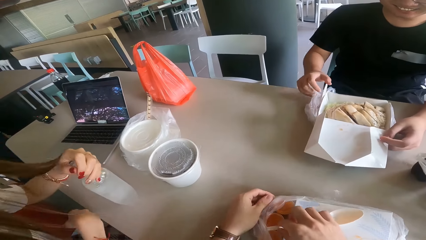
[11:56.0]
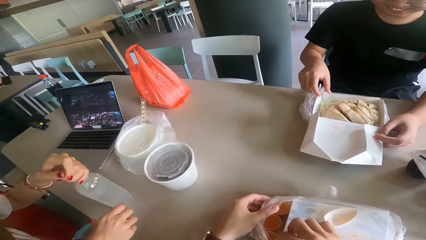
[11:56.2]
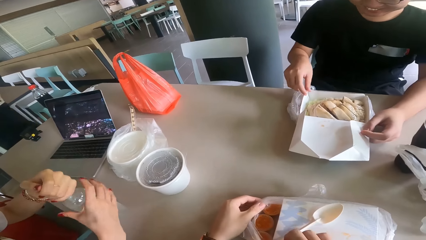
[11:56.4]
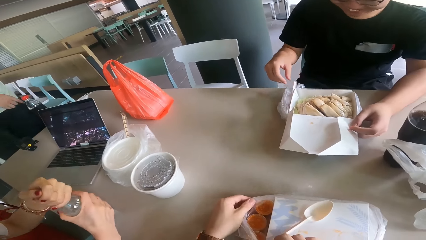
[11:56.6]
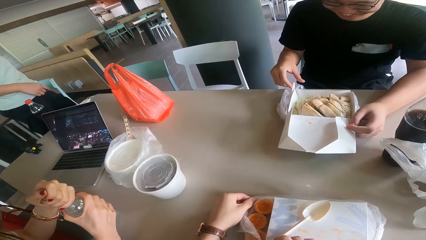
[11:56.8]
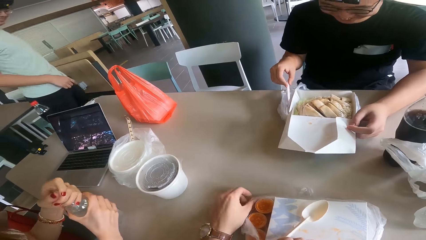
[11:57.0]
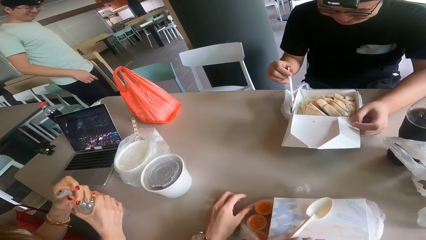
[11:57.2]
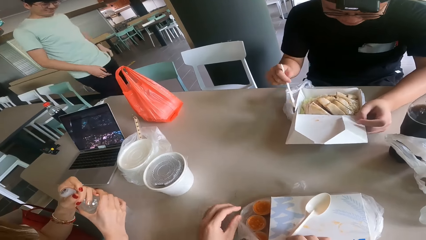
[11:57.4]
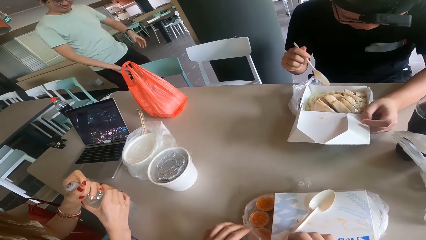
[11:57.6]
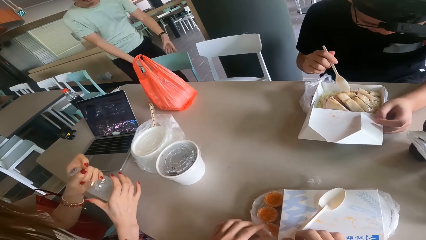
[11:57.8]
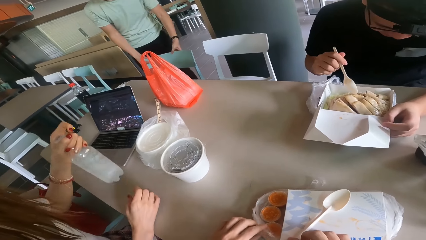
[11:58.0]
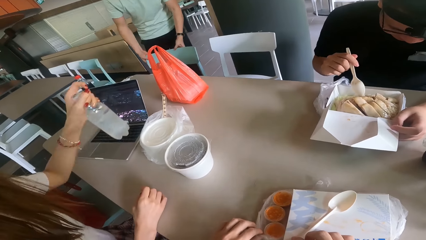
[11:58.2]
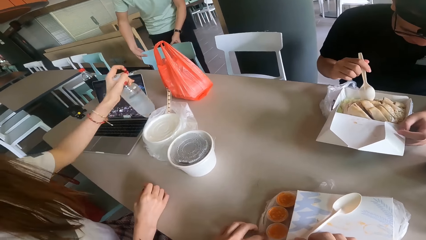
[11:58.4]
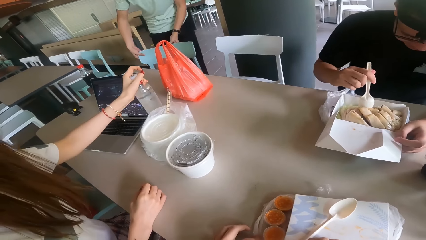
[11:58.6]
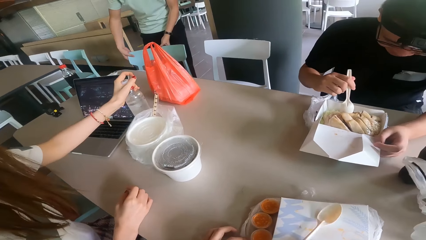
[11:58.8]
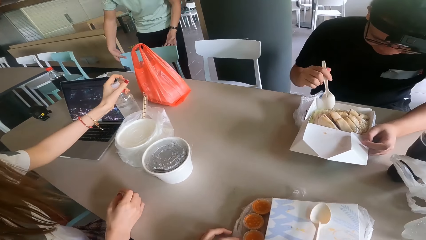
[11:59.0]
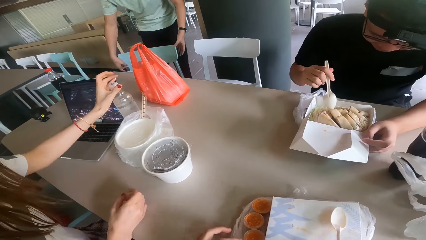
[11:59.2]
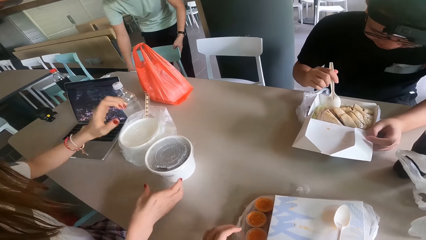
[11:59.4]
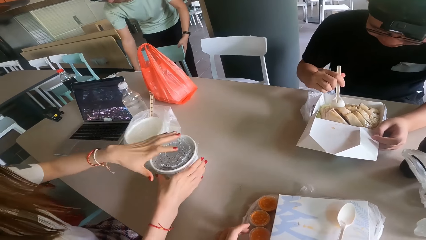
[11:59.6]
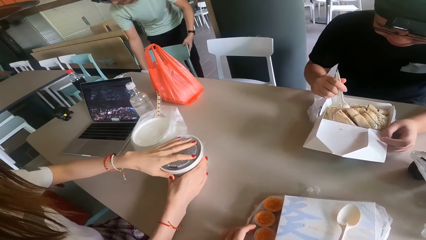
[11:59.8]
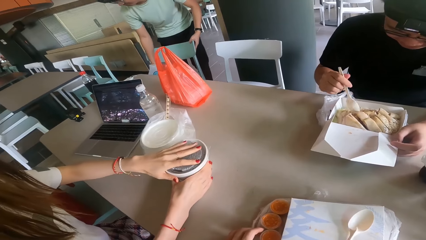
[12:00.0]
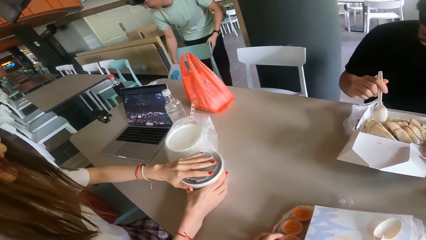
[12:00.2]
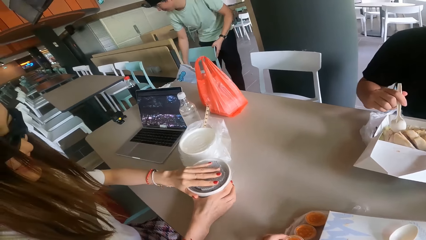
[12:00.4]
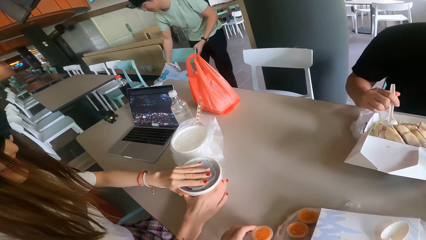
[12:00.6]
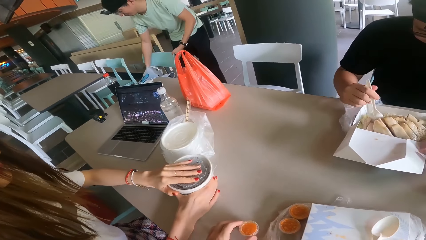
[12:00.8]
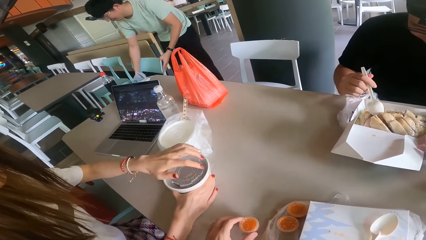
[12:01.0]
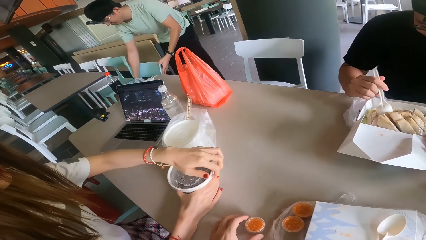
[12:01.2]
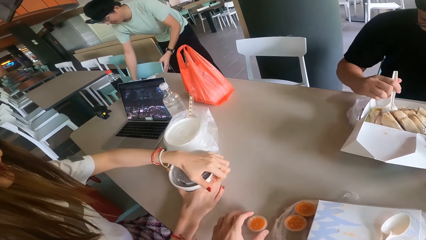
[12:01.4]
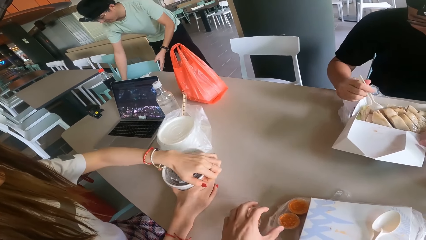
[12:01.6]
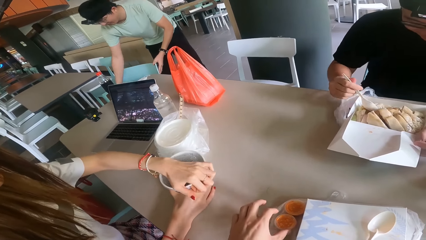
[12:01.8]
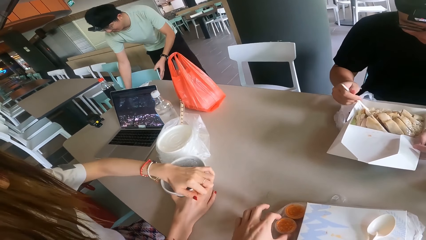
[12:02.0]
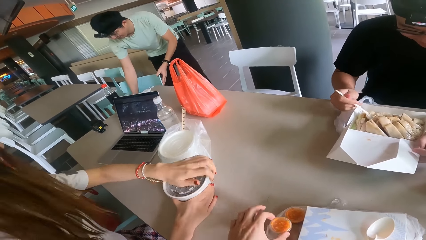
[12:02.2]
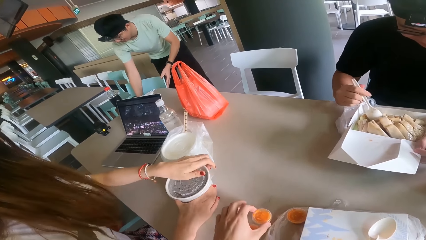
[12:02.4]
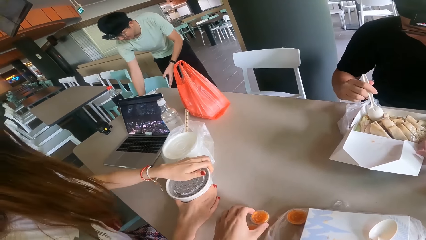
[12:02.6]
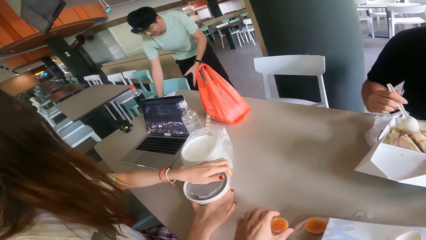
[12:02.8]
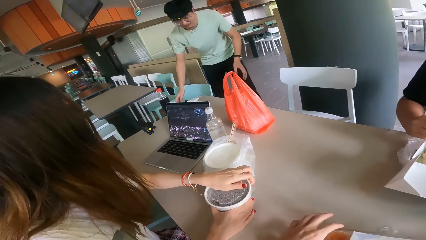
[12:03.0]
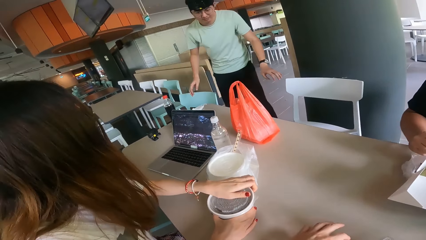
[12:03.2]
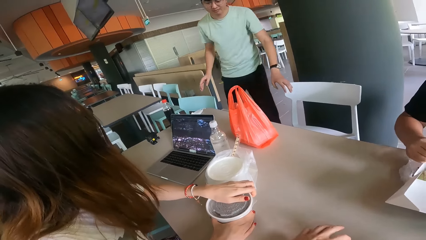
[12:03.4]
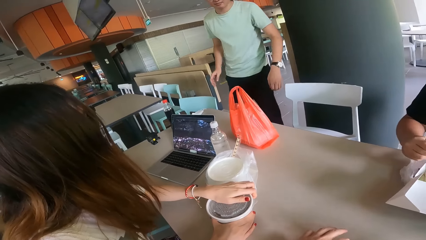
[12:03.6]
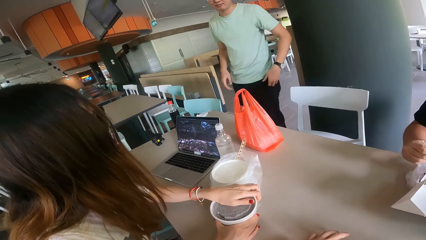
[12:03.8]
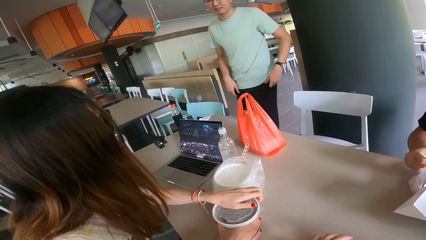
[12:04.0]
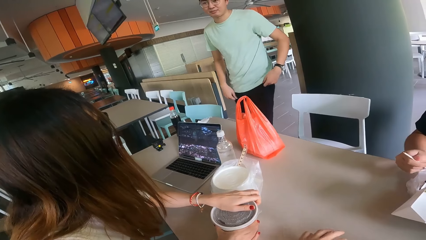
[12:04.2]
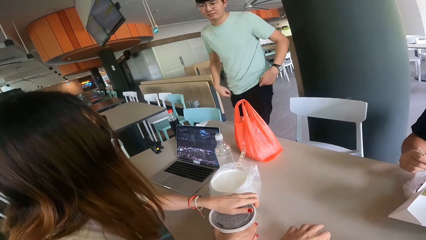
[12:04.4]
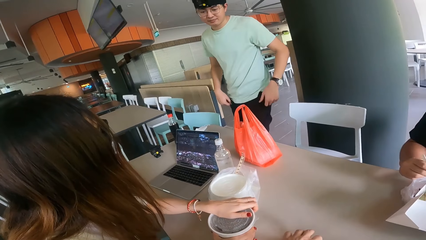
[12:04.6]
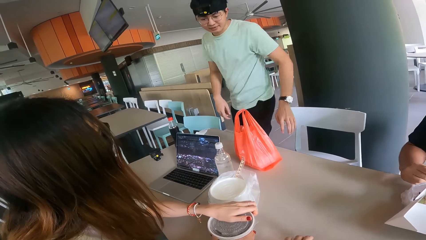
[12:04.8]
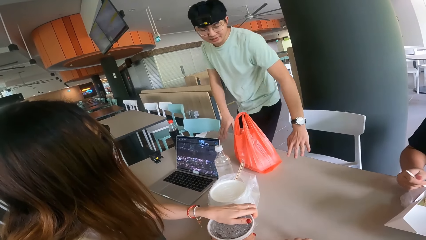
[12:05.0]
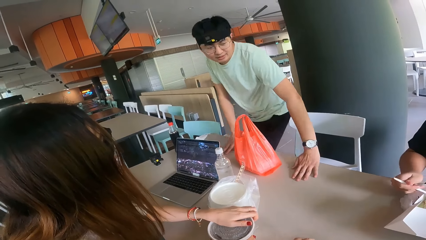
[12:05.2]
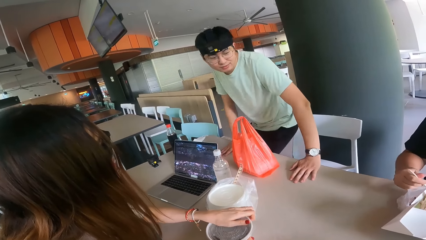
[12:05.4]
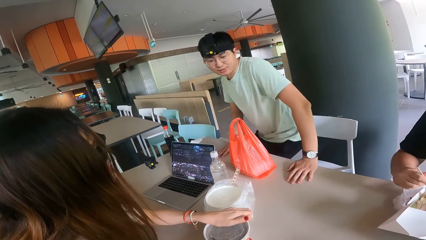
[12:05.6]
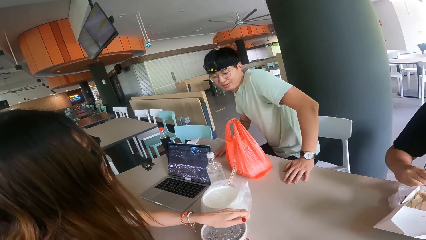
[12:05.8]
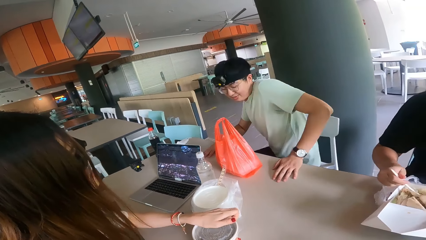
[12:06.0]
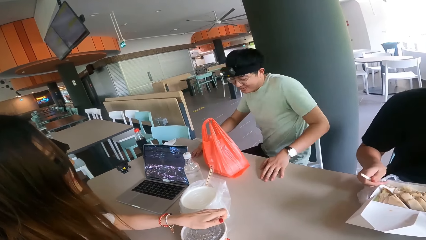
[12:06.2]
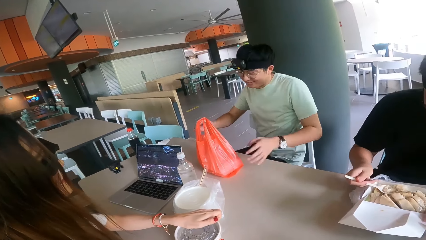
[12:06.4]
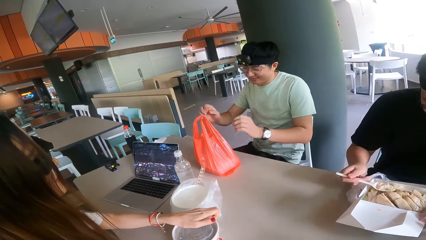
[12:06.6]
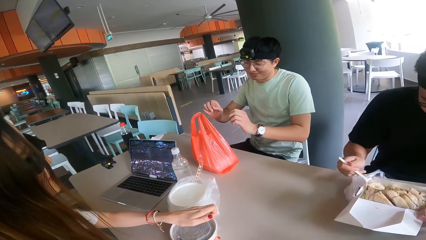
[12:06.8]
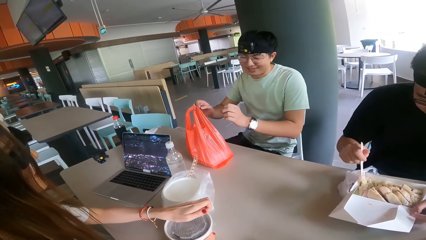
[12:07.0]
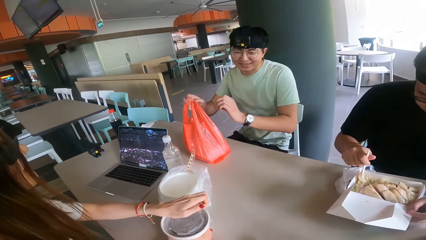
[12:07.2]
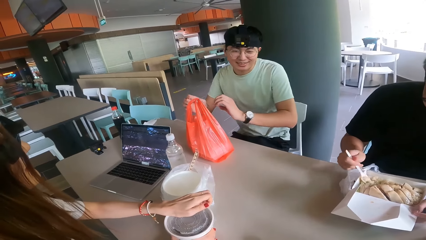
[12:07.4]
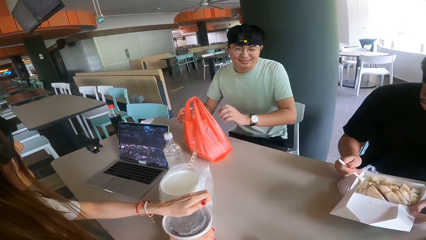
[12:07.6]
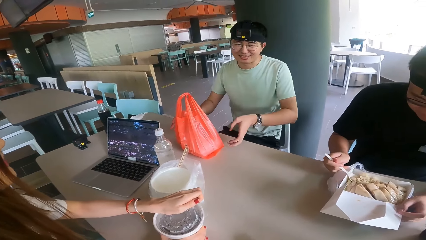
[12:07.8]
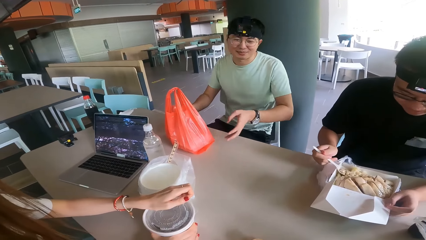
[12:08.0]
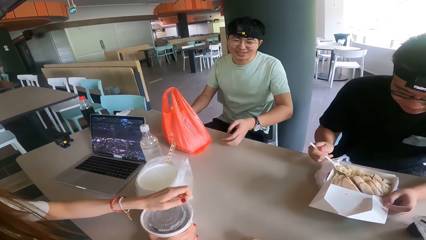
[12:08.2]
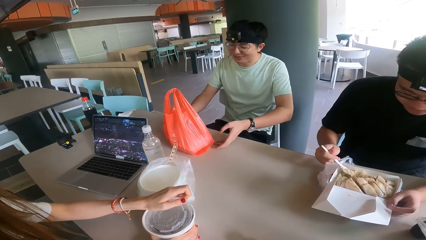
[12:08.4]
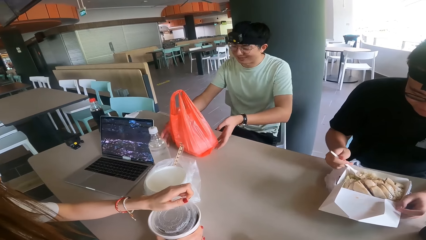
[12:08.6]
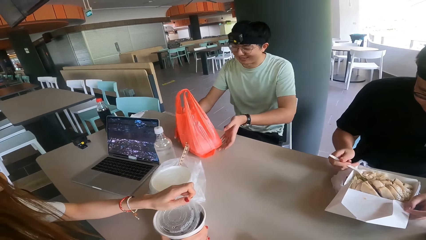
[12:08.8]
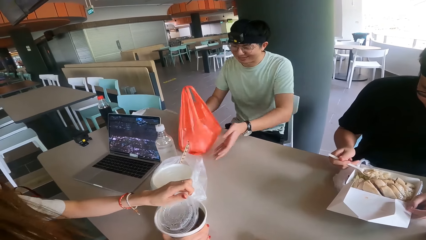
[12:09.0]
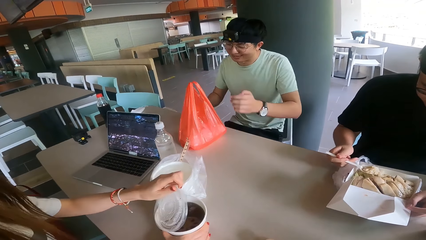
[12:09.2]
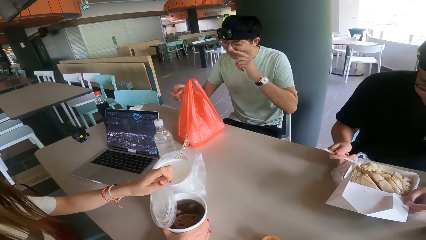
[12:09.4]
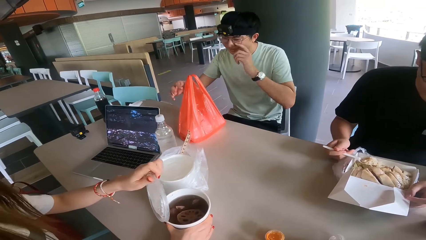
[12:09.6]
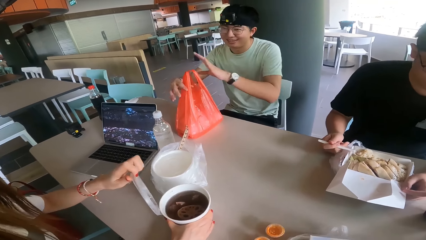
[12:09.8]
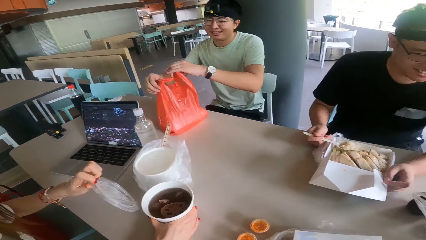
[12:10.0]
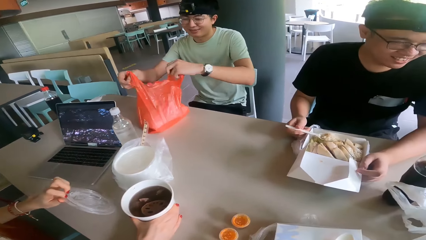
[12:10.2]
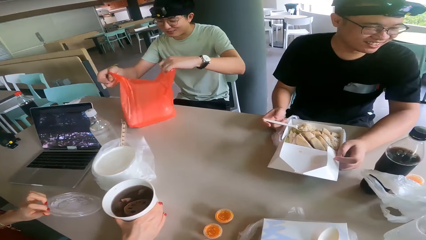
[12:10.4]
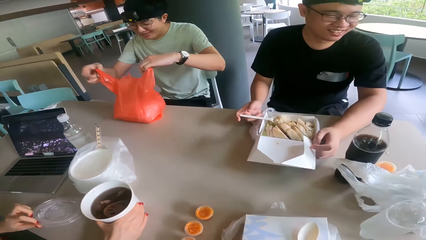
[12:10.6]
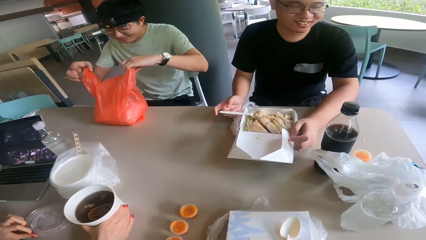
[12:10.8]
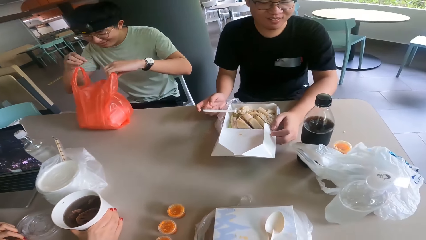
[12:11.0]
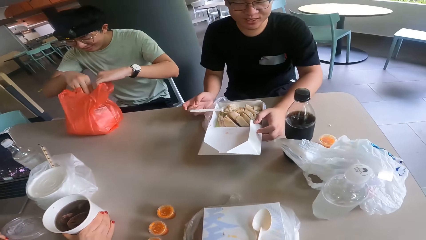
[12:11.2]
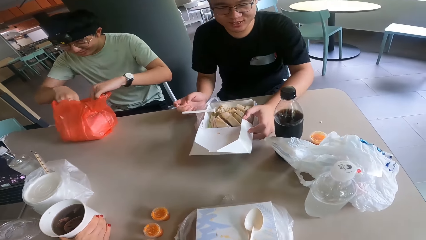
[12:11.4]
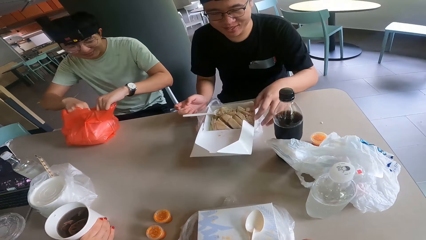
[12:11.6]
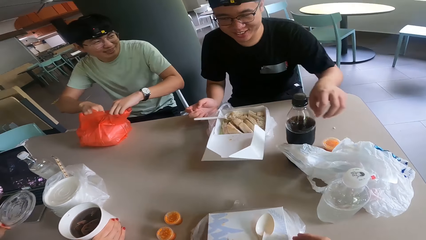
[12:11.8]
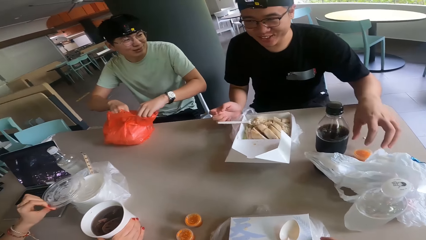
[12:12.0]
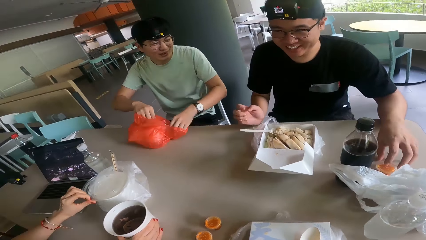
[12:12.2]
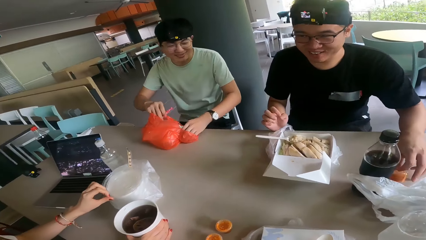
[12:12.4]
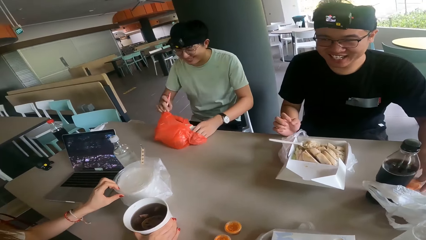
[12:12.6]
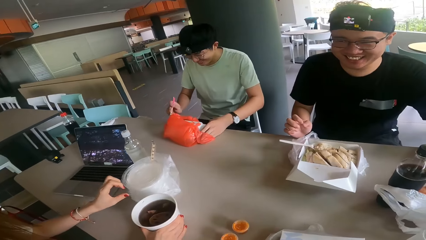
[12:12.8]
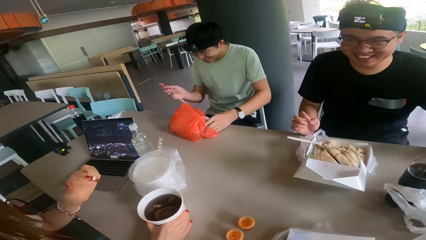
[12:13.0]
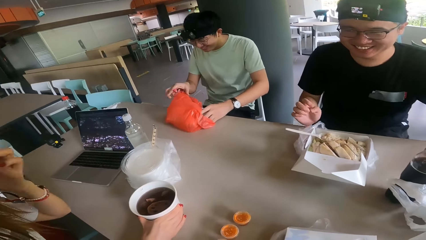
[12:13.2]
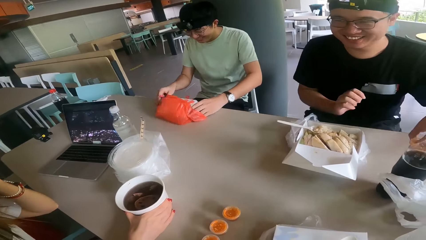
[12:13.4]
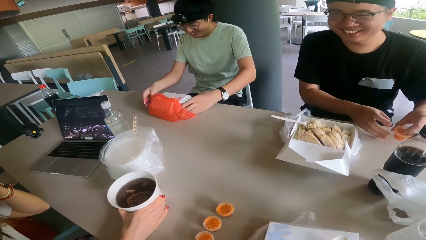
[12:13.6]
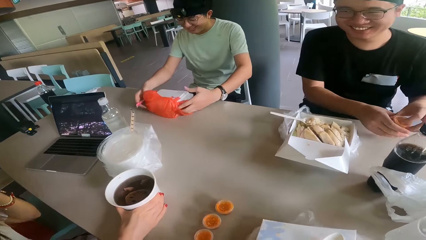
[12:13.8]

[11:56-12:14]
The camera wearer opens the food from the package. A person holds the plastic spoon. A lady puts the bottle of water on the table. The lady opens her food and holds the cup. Another person sits on the chair and holds the polythene paper bag. A man opens his food from the package.
